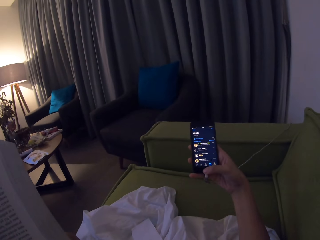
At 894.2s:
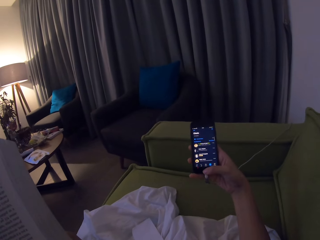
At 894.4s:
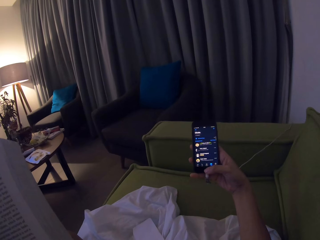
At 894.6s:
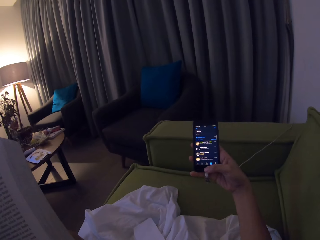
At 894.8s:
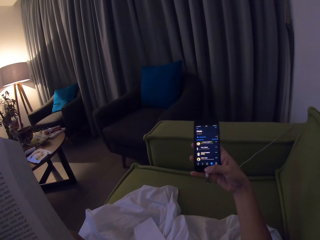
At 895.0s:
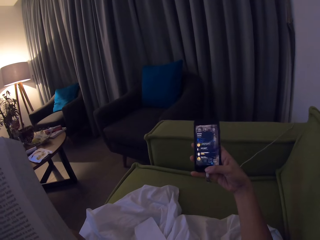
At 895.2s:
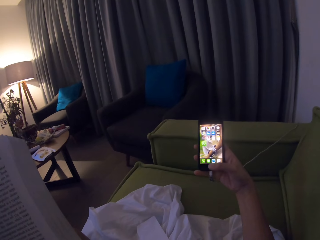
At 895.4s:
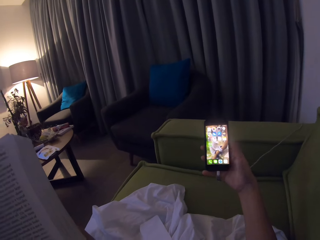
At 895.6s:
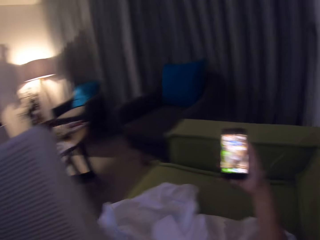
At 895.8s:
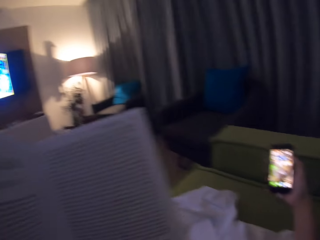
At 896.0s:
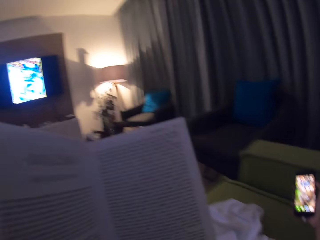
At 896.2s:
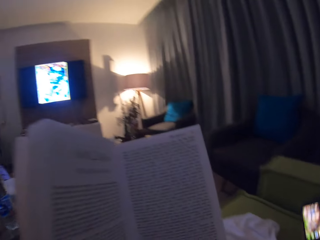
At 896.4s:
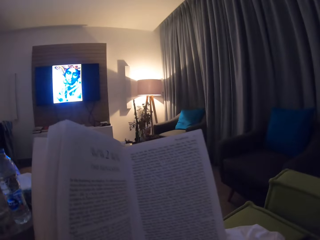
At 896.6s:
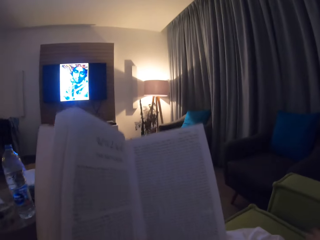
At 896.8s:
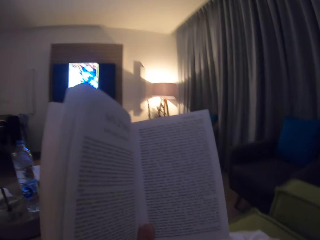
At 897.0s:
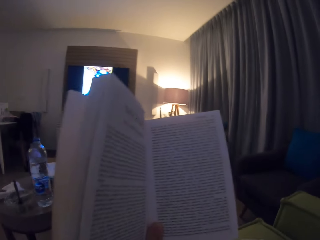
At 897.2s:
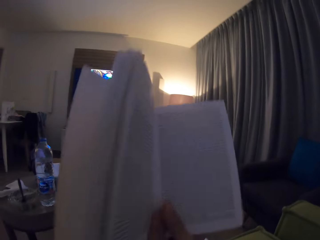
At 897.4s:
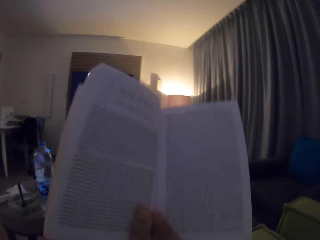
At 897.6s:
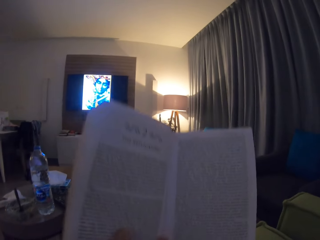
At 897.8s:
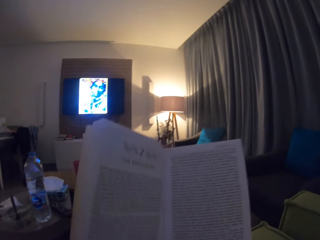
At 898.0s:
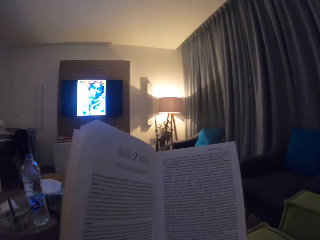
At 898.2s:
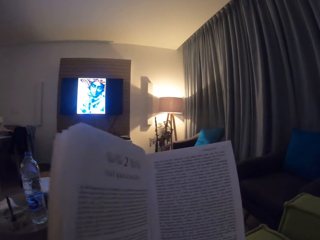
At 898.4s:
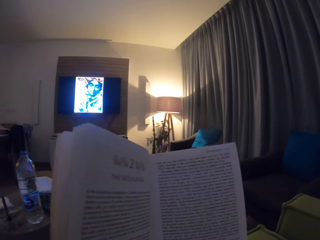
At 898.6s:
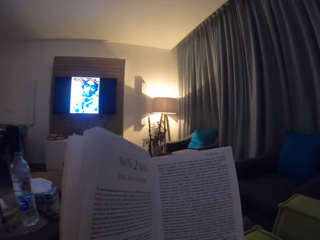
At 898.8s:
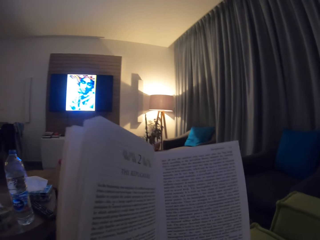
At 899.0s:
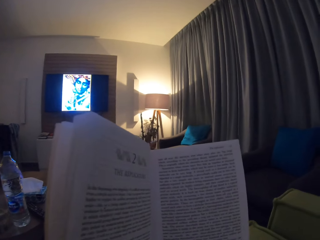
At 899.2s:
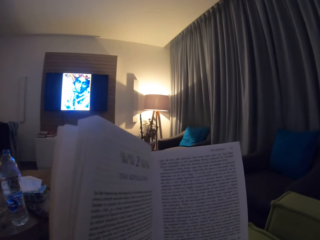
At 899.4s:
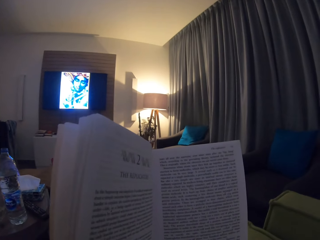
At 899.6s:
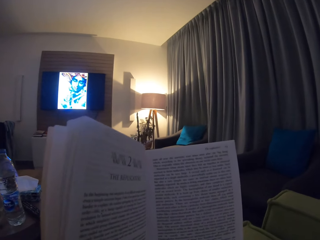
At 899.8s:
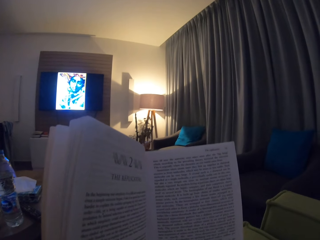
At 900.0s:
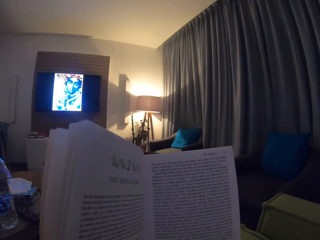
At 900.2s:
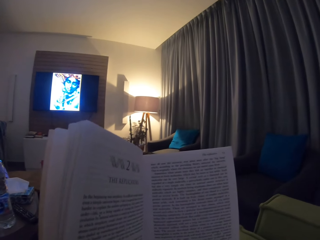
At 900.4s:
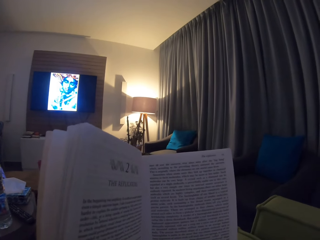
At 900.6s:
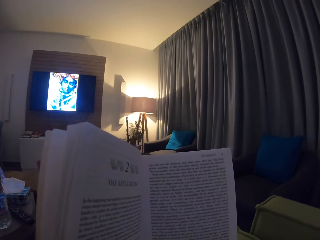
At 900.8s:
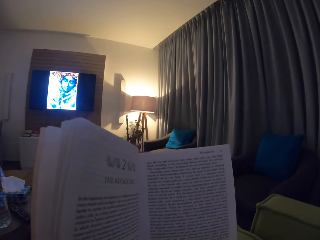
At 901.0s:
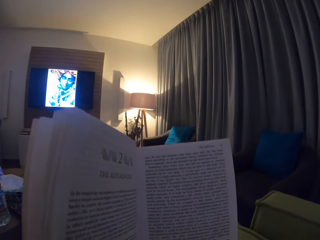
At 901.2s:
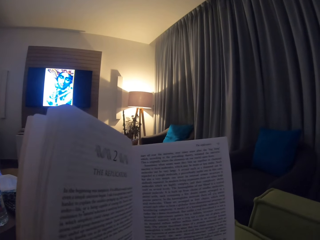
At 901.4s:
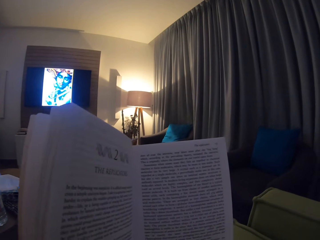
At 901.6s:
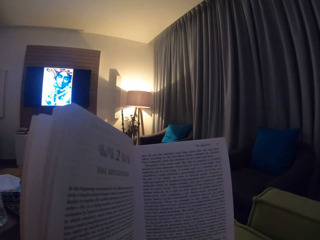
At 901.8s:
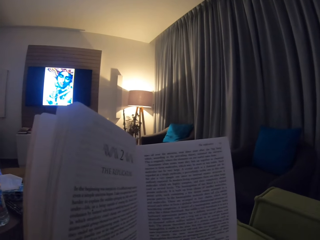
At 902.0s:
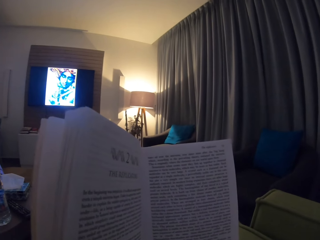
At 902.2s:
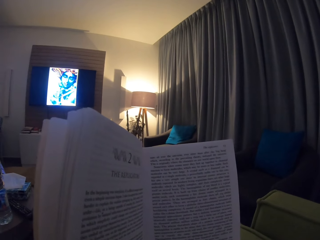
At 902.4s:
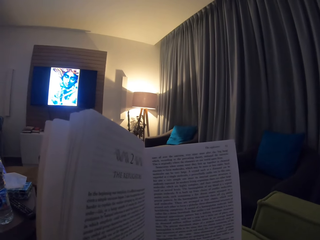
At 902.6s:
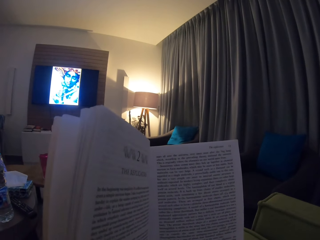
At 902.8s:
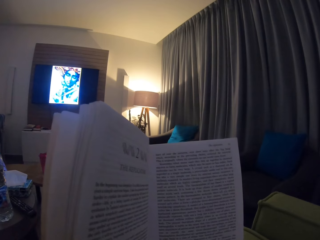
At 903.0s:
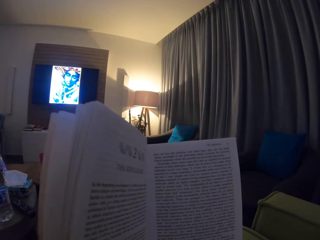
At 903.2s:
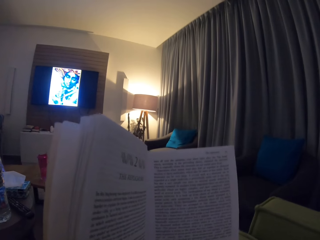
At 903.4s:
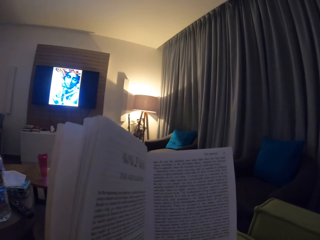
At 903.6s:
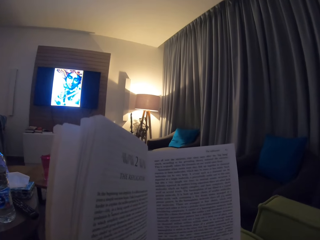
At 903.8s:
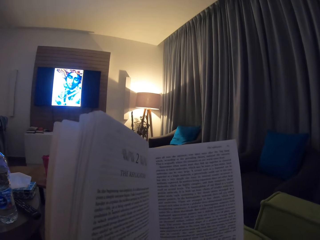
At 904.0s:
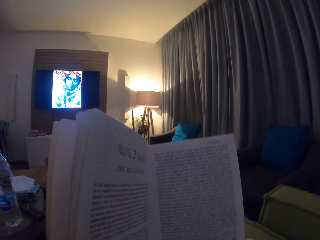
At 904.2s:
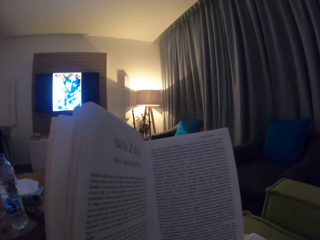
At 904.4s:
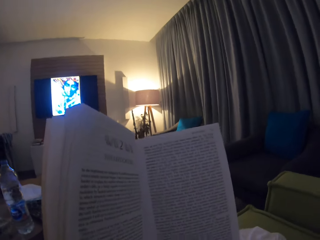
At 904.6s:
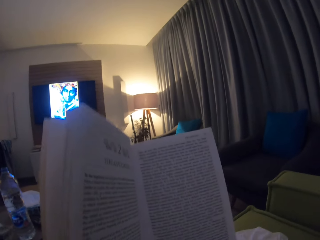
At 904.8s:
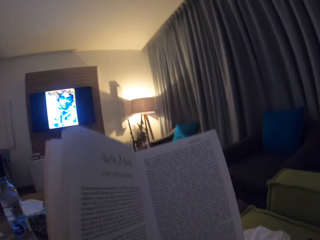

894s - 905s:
The camera wearer drops the phone on the sofa. They read a book in the house. They hold the book with both hands.

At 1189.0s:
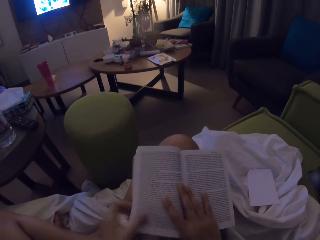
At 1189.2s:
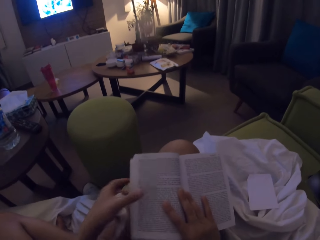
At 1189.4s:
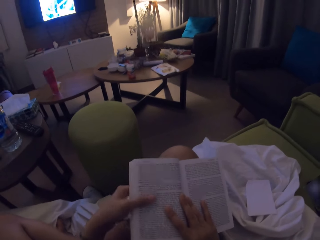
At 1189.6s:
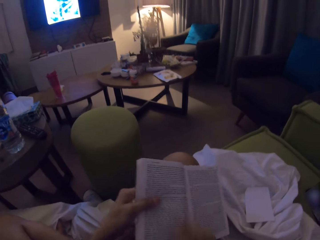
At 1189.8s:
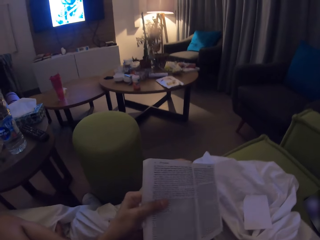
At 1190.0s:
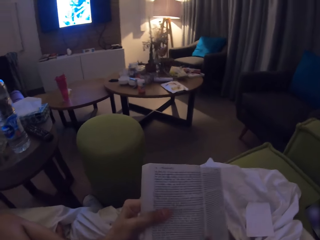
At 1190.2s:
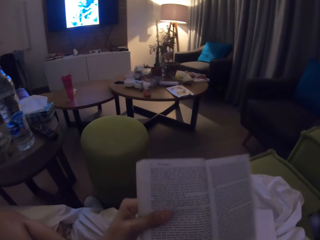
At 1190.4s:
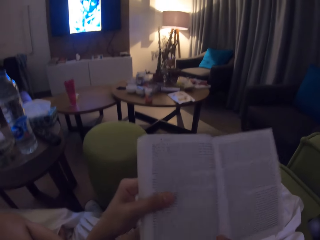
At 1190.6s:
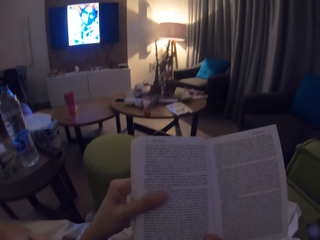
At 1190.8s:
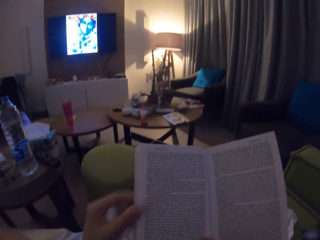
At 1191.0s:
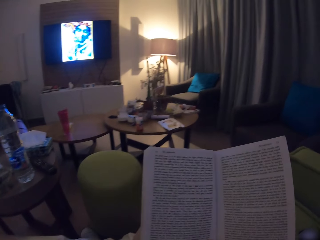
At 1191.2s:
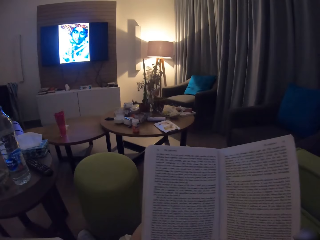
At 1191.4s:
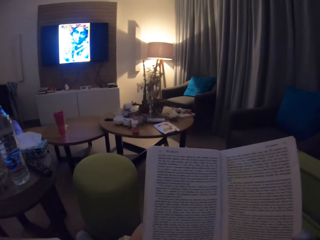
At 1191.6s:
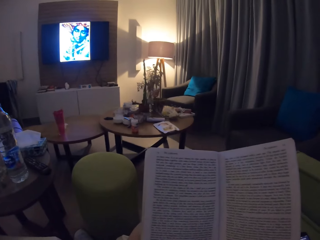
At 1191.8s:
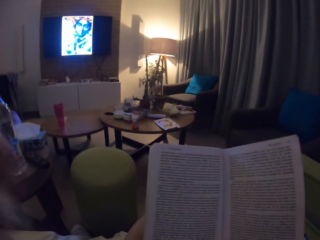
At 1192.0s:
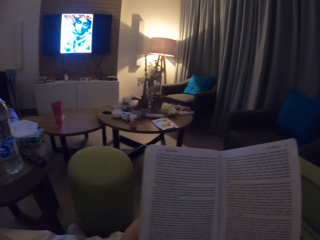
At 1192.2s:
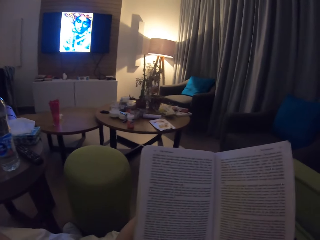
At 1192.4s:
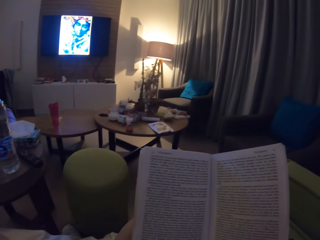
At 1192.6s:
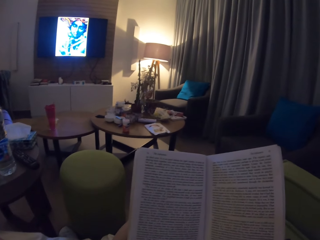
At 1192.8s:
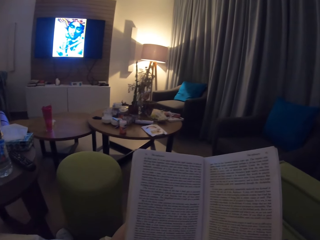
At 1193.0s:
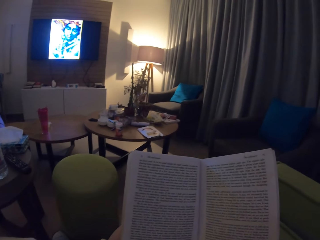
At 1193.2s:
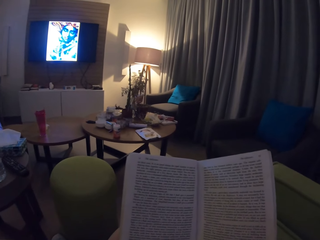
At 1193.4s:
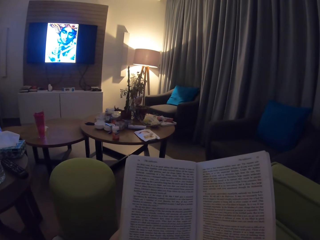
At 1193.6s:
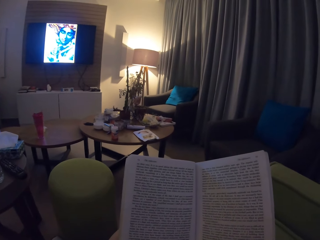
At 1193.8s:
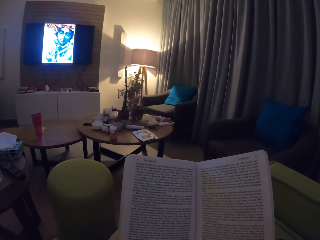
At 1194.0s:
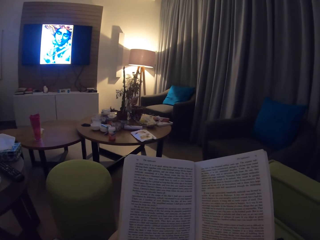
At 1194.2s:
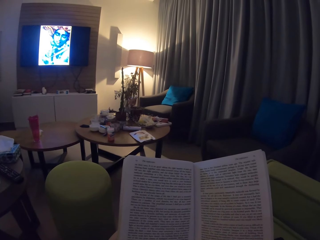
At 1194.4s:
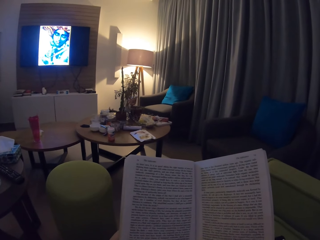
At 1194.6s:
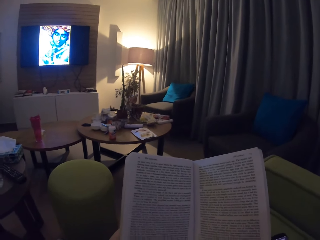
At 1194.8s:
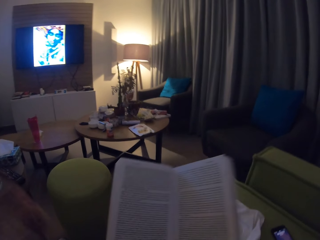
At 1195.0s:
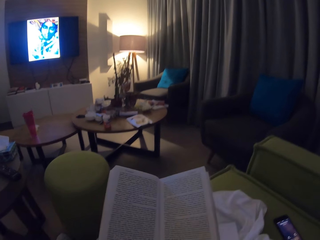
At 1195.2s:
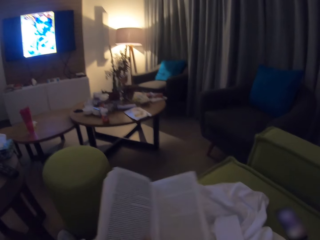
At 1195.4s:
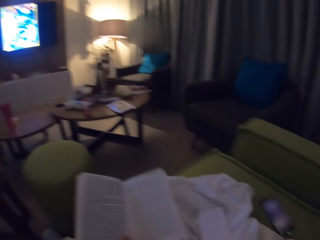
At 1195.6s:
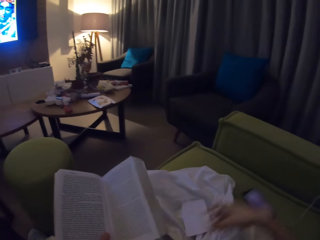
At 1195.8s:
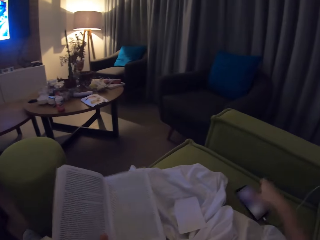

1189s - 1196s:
The camera wearer holds a book with both hands. They read.
